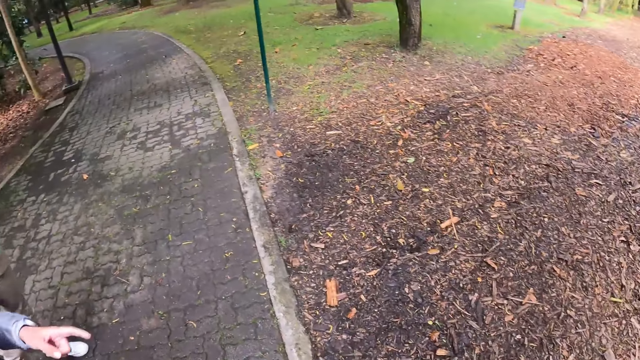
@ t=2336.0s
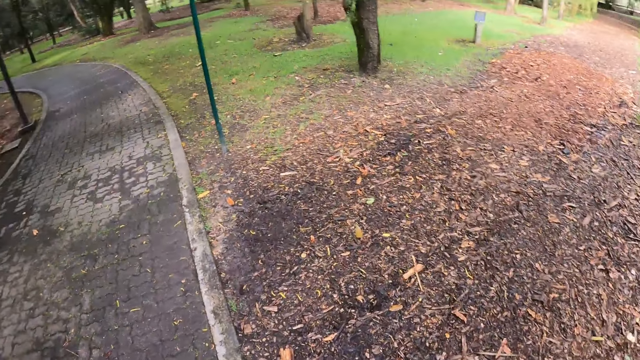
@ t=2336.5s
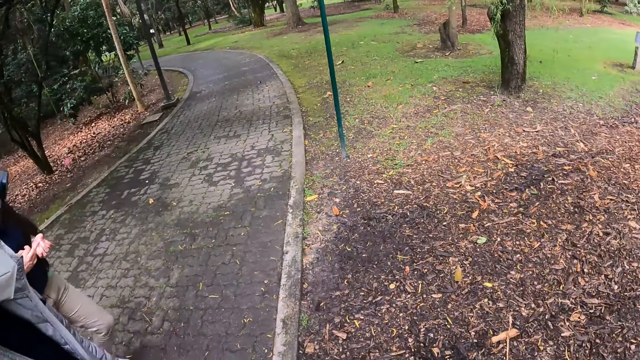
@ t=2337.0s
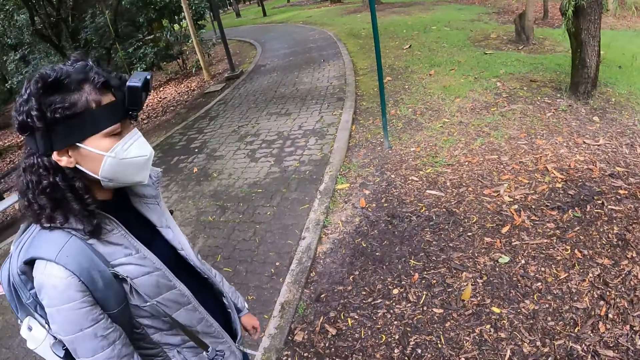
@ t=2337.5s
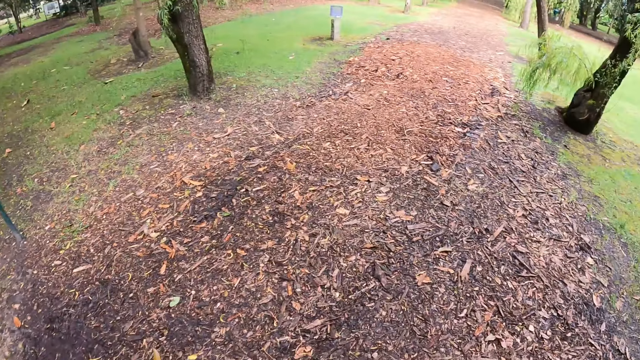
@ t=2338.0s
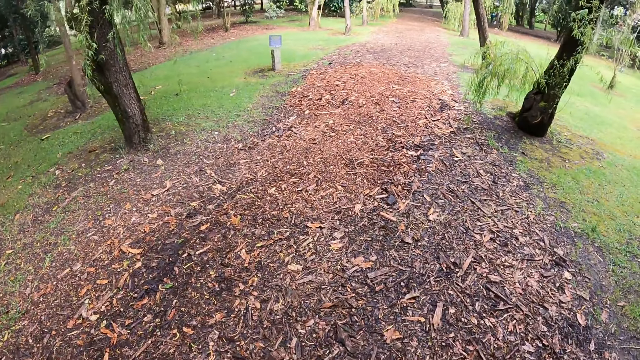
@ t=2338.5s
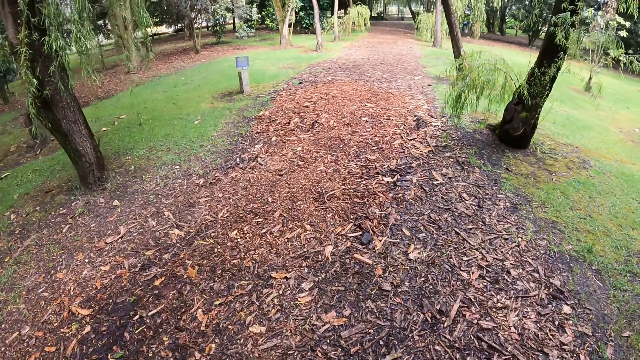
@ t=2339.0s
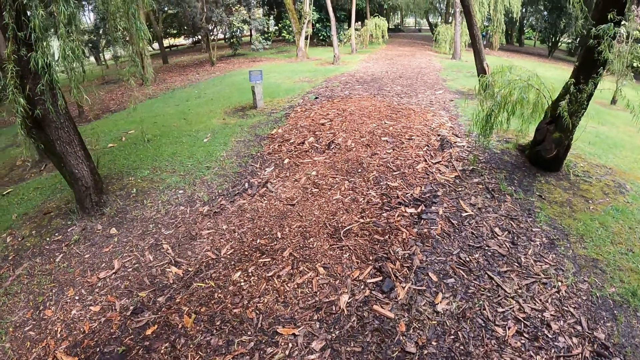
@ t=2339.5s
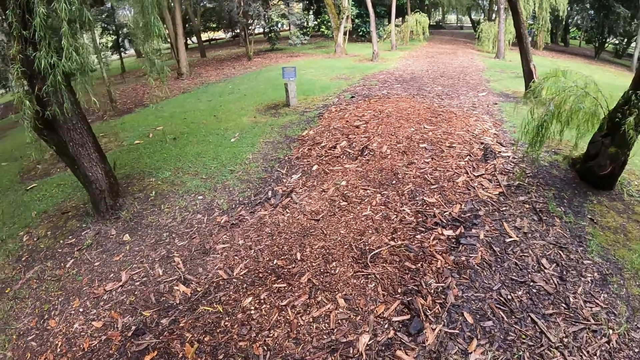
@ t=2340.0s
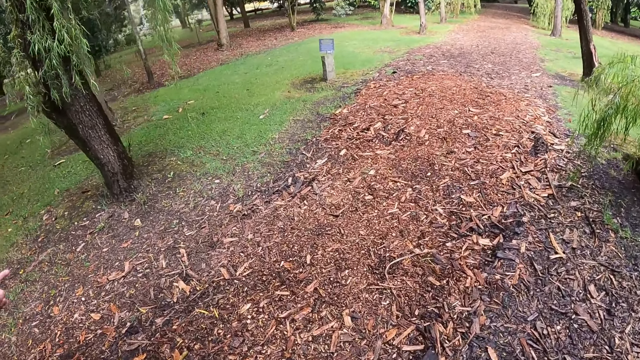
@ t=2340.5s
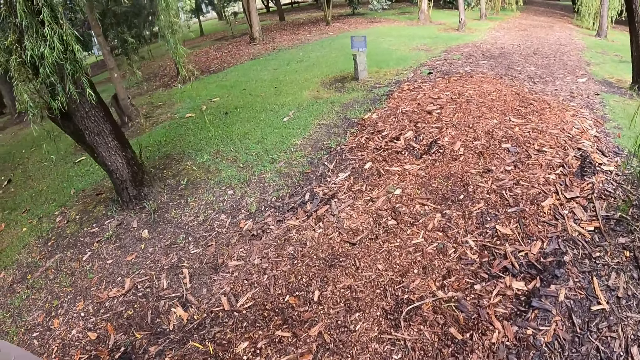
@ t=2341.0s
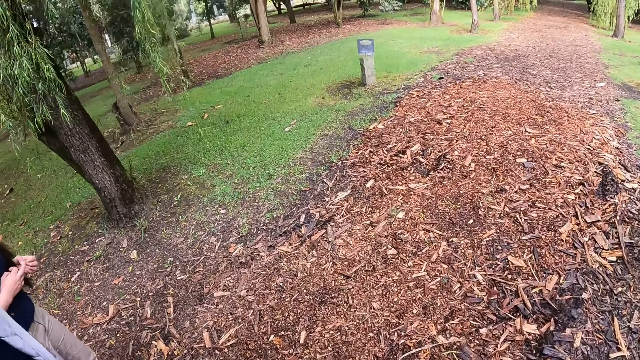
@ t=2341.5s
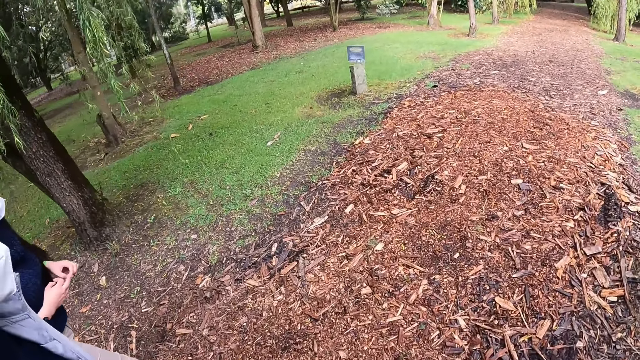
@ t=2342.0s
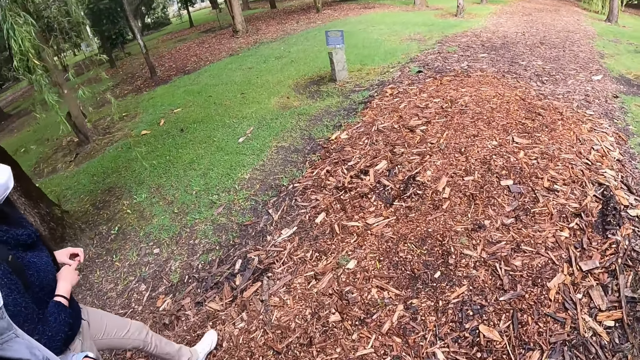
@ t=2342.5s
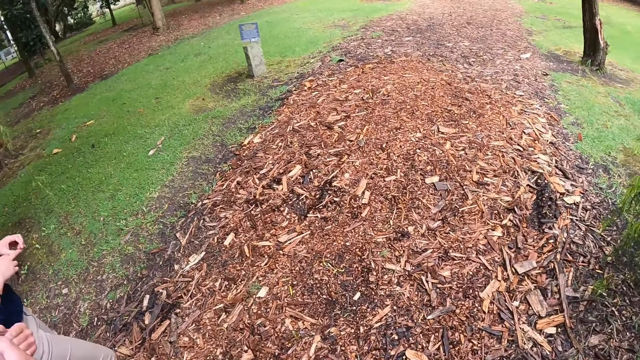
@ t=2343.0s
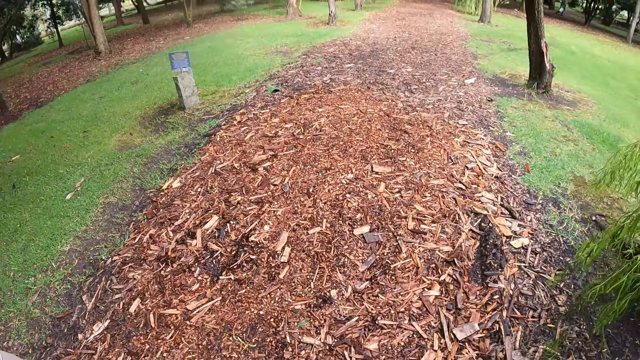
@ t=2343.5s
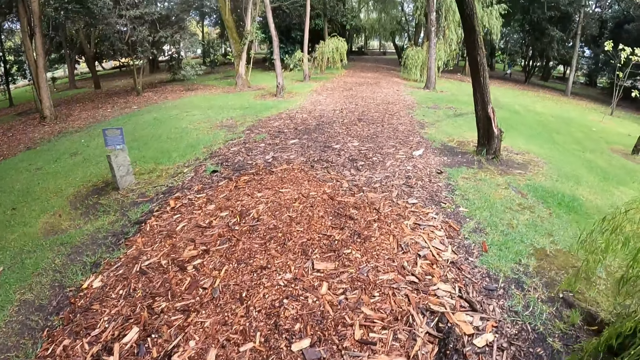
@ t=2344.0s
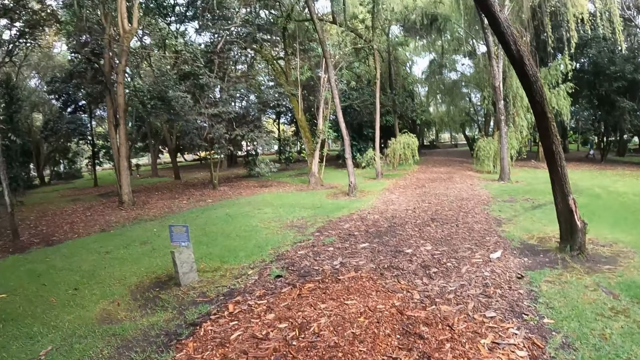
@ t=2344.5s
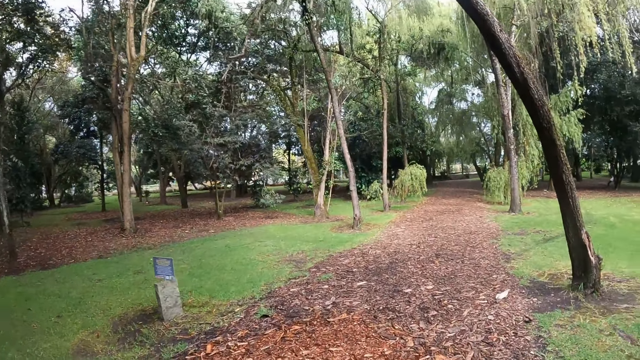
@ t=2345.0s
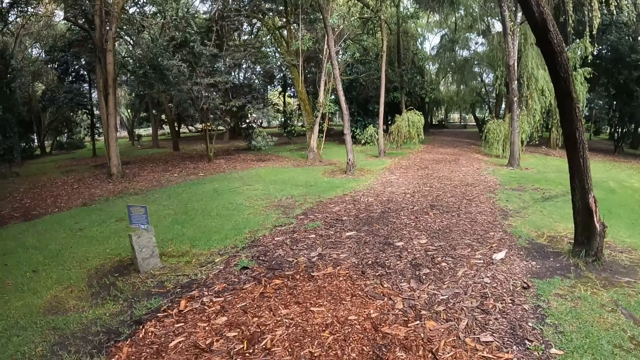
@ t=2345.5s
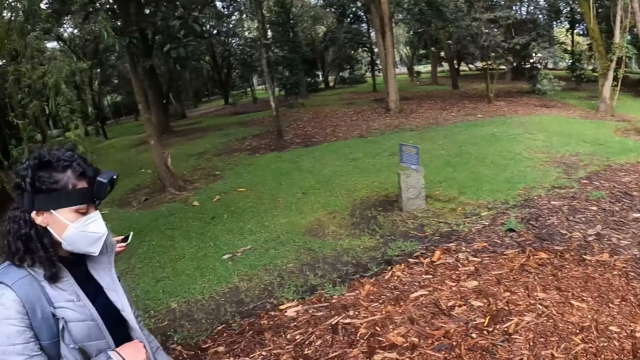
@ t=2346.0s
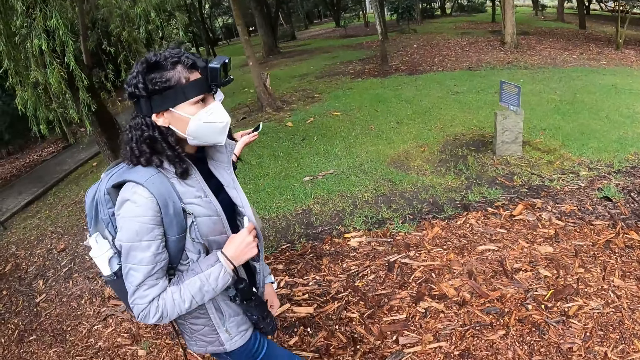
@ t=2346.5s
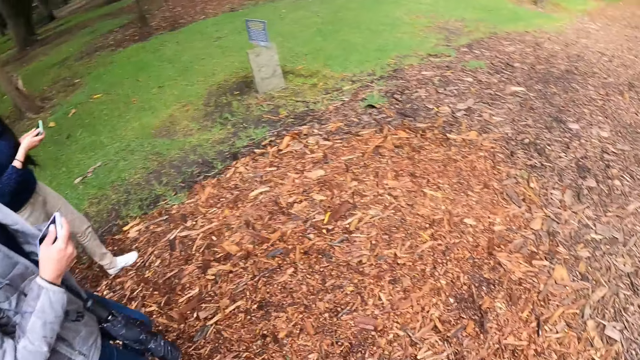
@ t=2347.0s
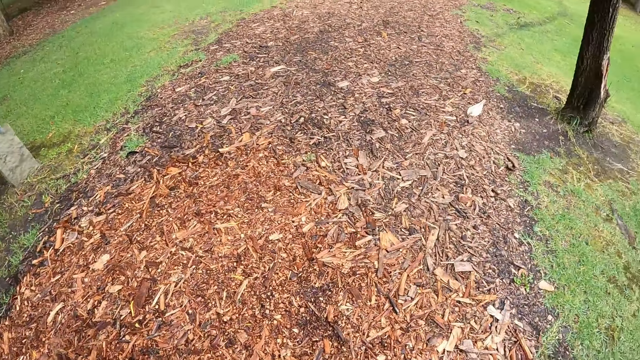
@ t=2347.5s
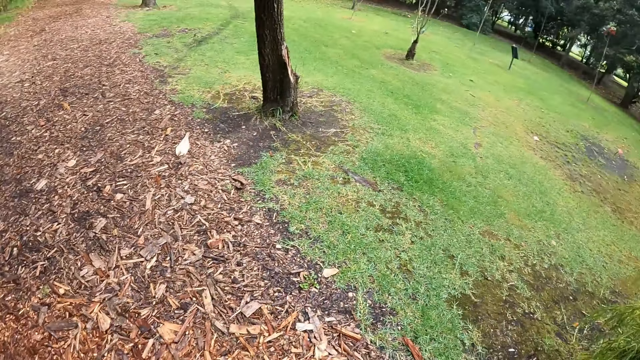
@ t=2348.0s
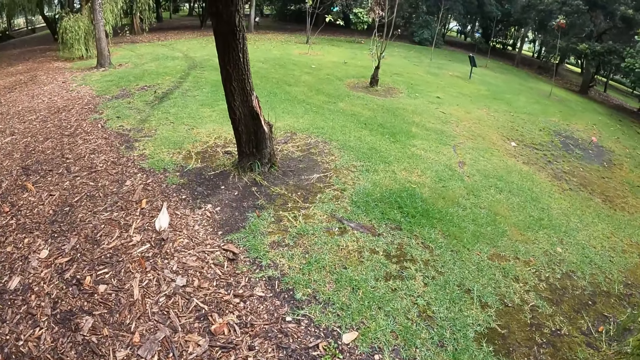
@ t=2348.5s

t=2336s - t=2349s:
The camera wearer looks at the dry leaves on the ground. They look at the monument. They look at a person.

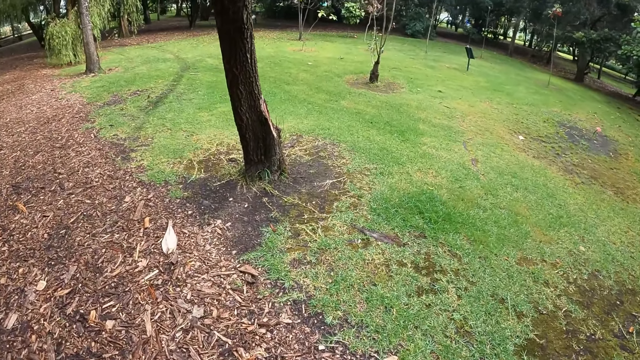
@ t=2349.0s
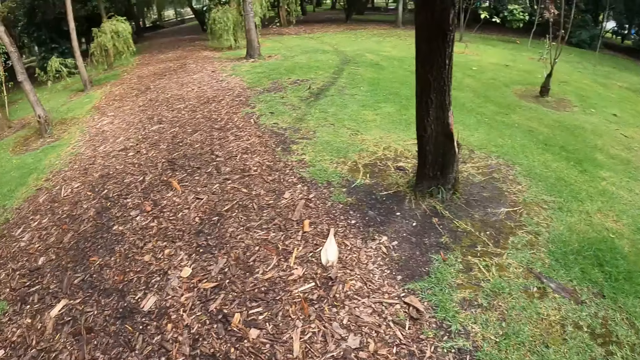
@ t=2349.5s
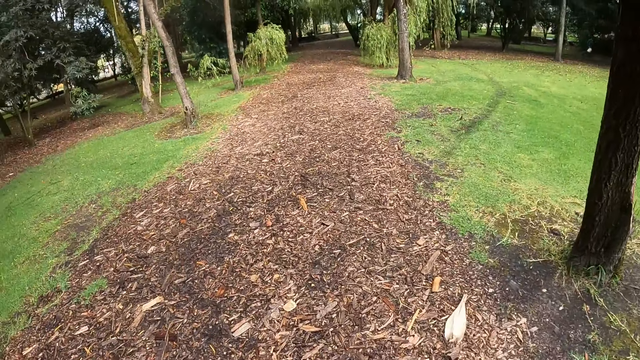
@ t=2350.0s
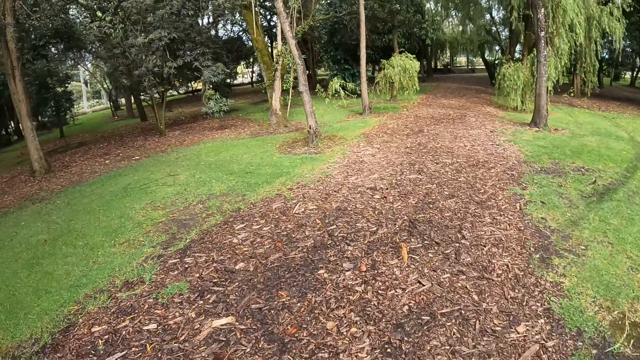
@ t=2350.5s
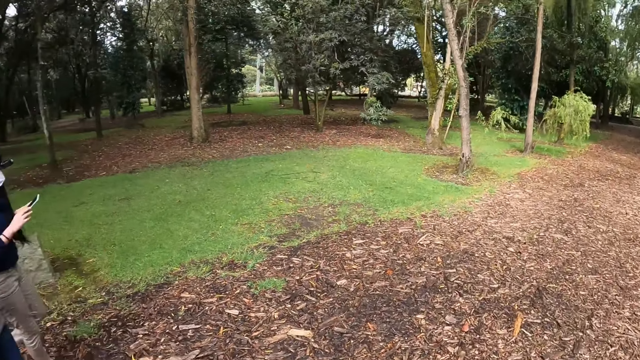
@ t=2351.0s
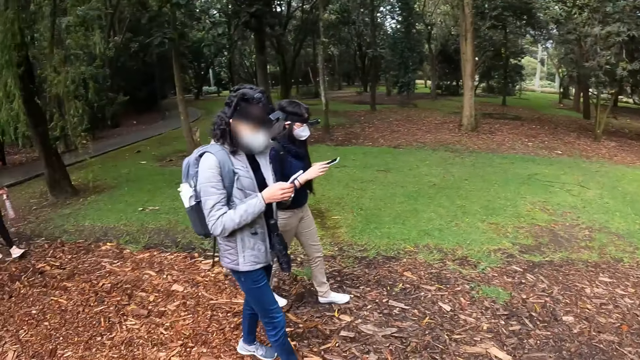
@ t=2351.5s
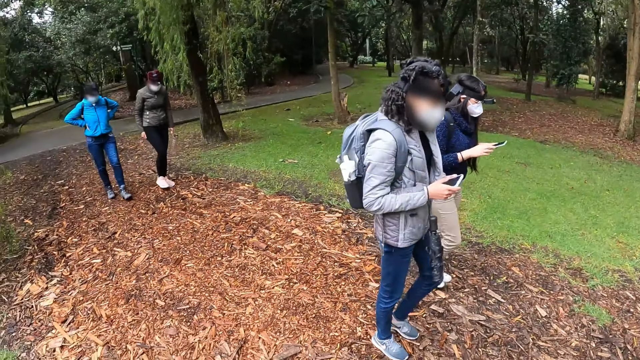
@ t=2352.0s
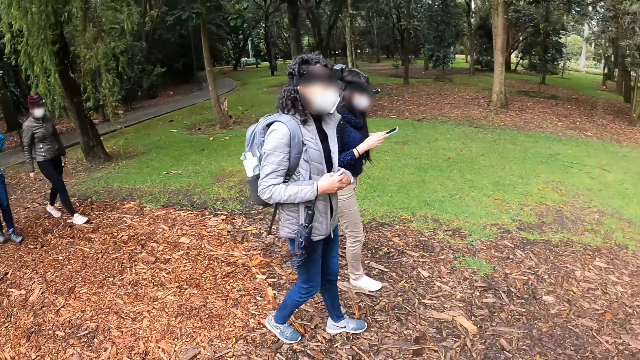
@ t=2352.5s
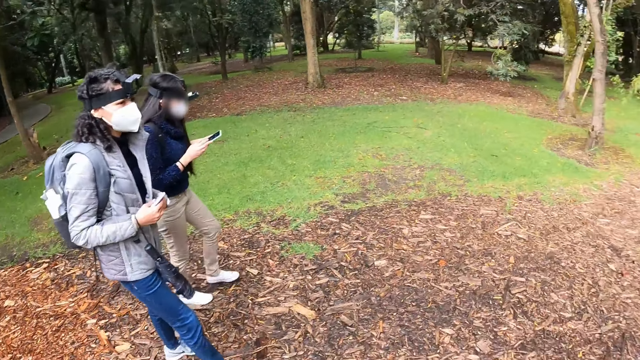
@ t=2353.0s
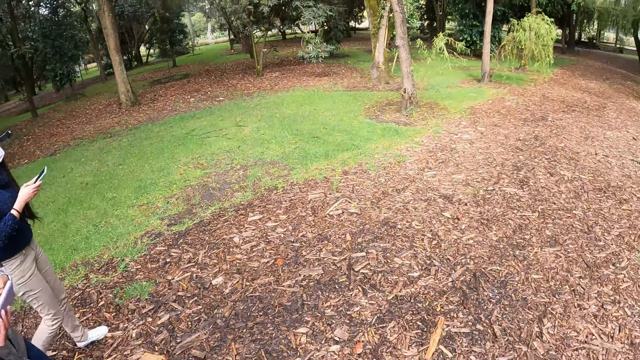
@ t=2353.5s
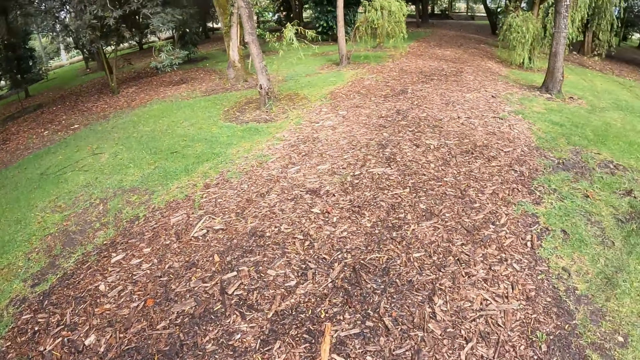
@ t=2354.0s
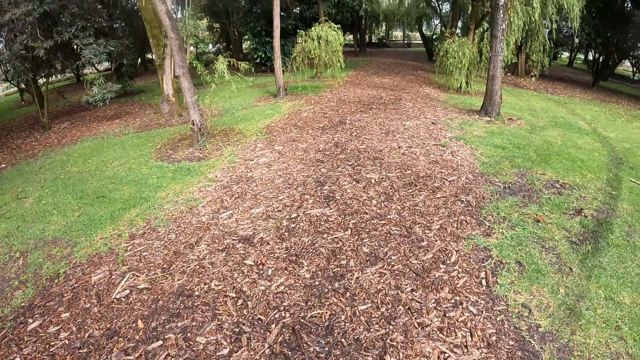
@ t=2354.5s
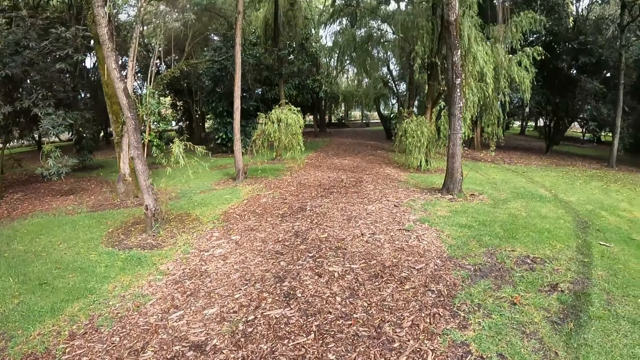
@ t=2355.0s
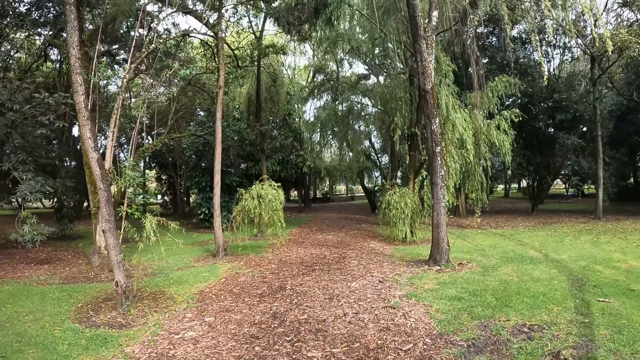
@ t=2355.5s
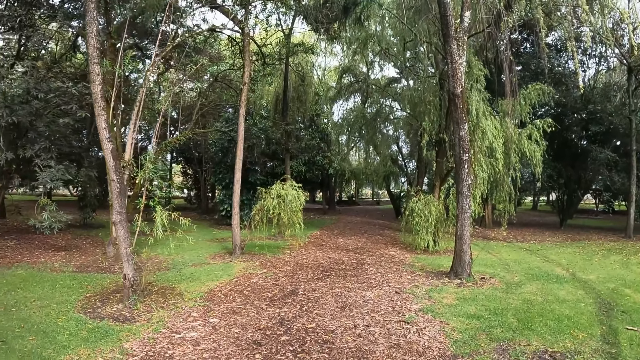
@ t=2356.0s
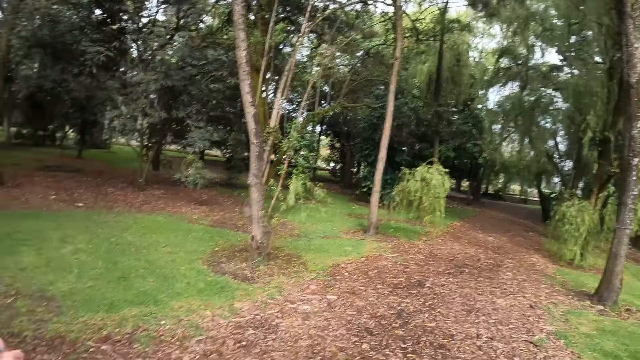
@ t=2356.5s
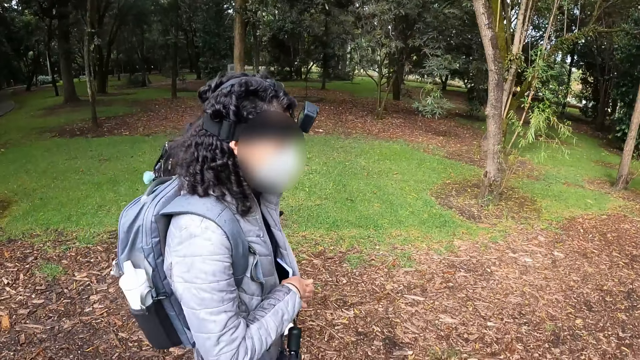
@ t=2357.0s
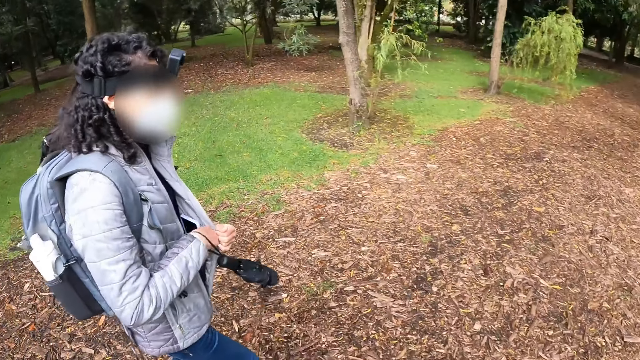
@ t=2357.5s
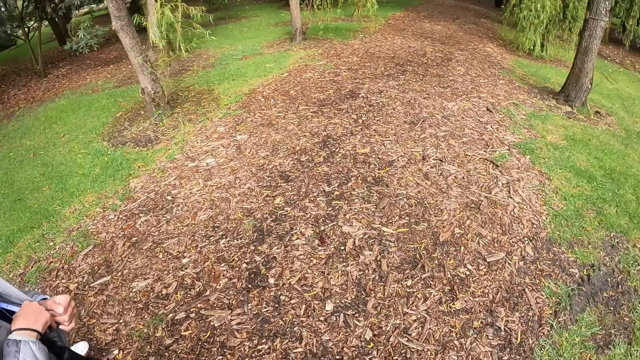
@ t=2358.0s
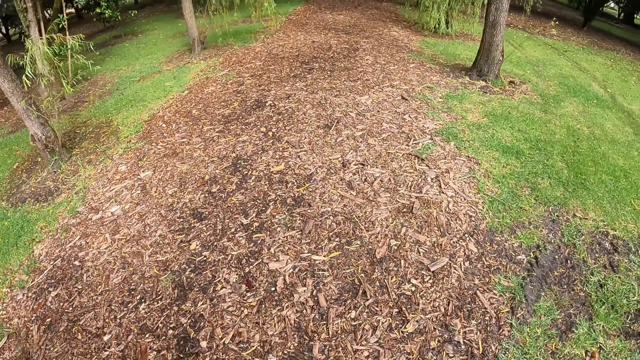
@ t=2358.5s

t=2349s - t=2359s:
The camera wearer looks at the green grass. They look at a person.
